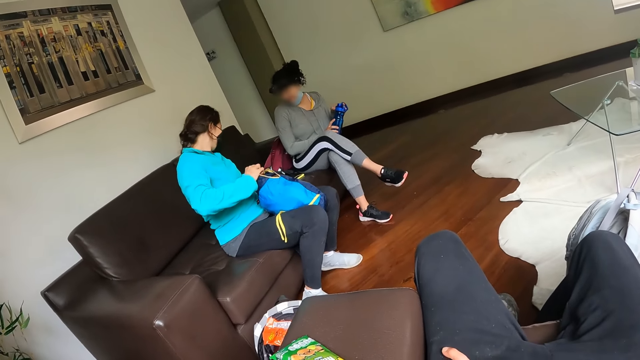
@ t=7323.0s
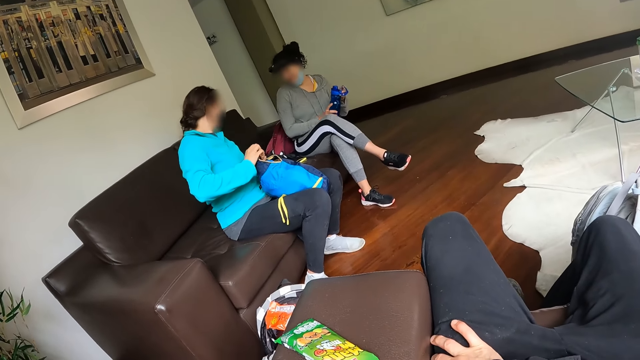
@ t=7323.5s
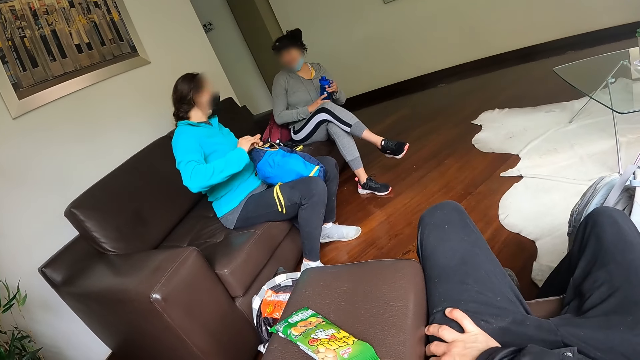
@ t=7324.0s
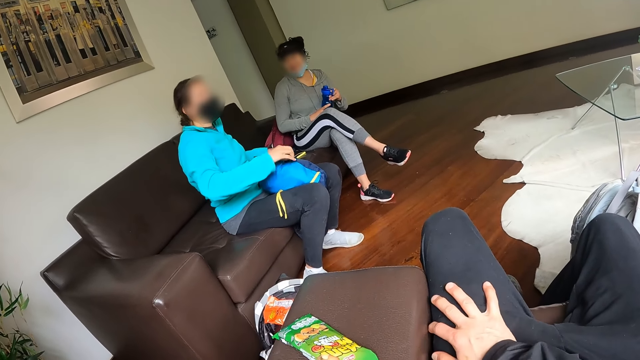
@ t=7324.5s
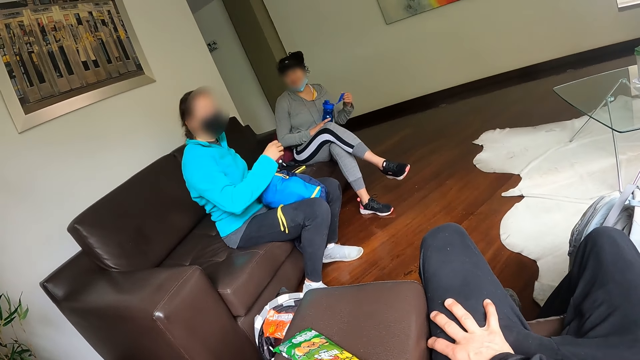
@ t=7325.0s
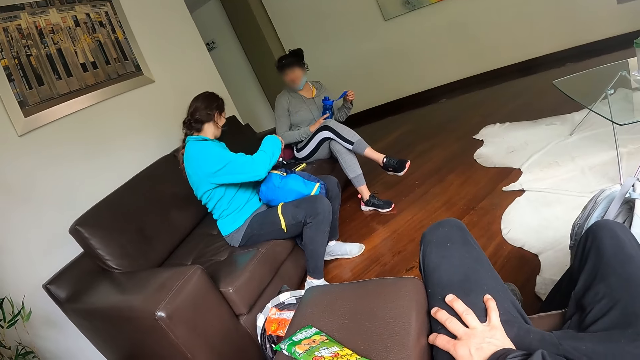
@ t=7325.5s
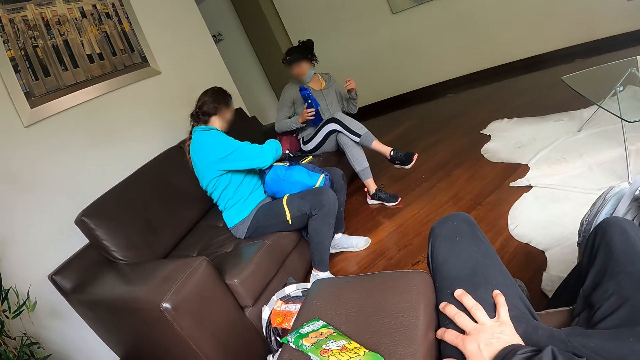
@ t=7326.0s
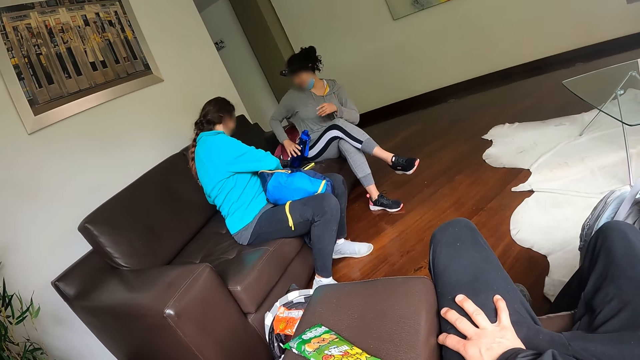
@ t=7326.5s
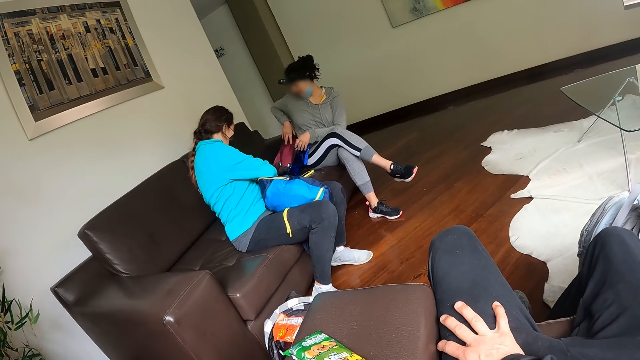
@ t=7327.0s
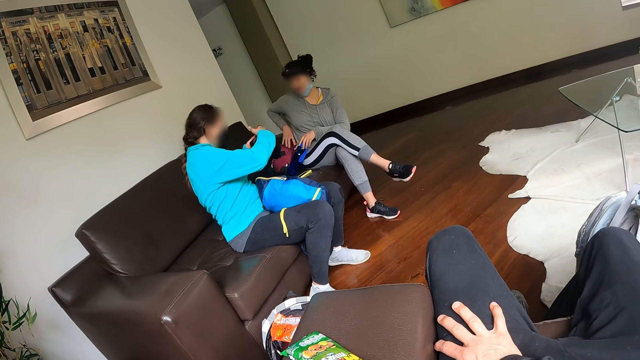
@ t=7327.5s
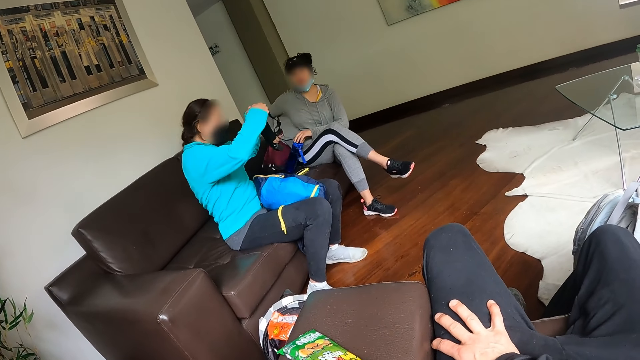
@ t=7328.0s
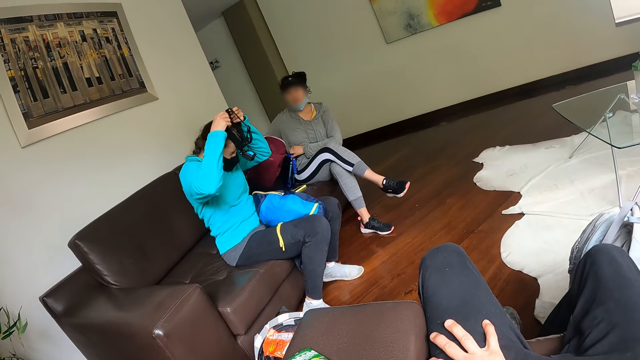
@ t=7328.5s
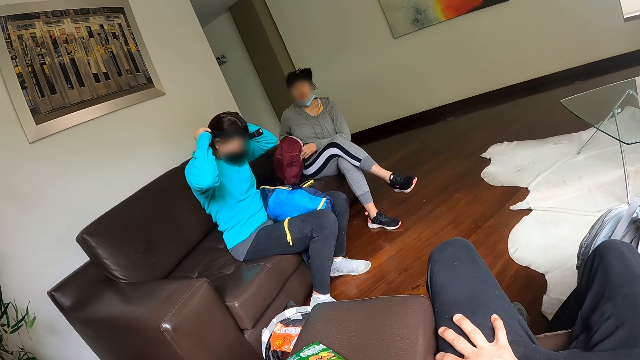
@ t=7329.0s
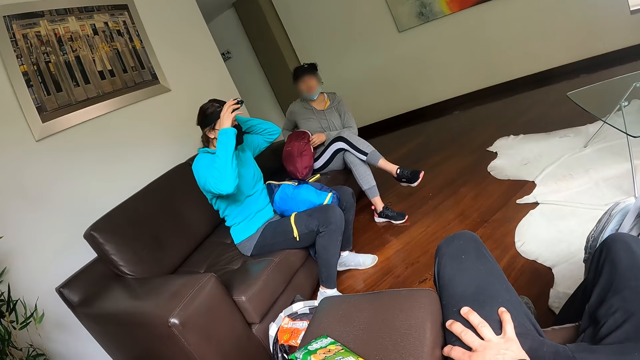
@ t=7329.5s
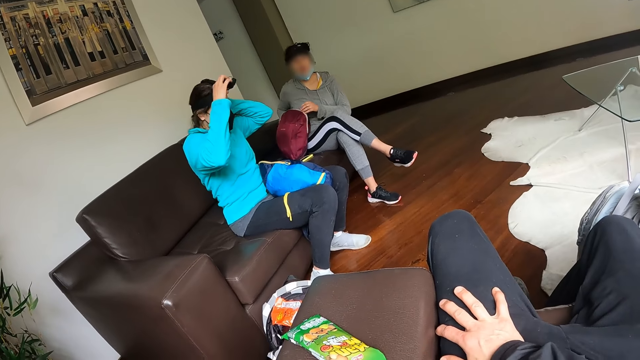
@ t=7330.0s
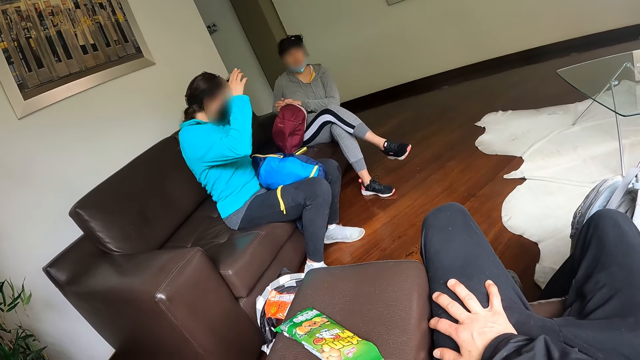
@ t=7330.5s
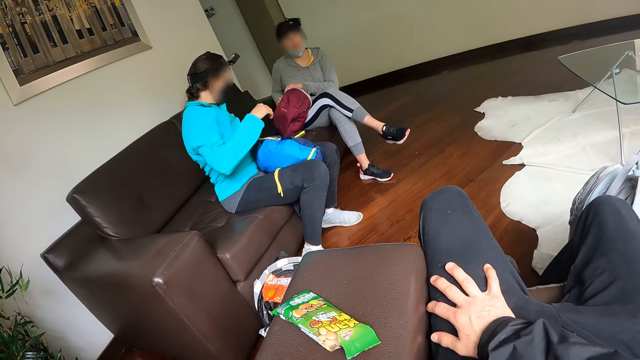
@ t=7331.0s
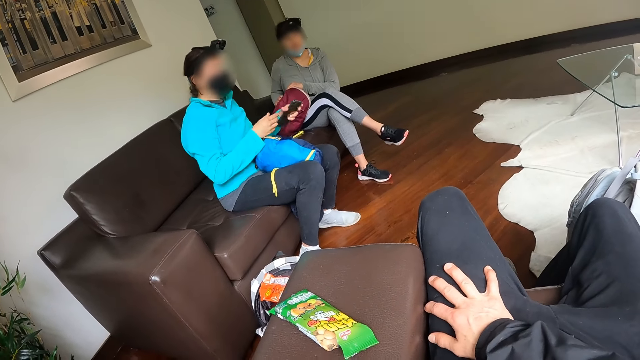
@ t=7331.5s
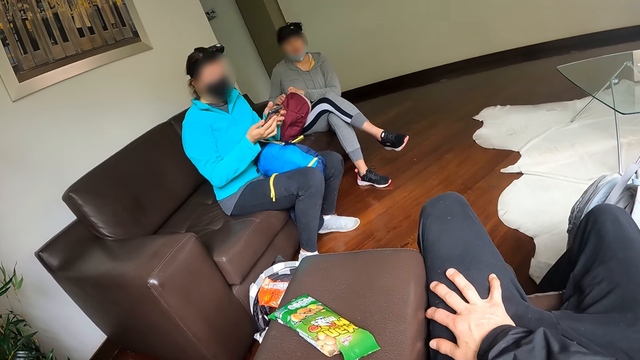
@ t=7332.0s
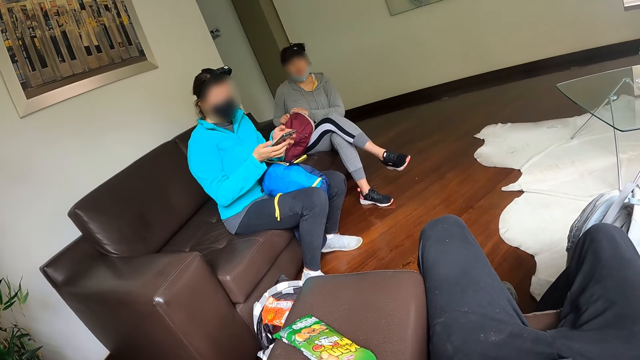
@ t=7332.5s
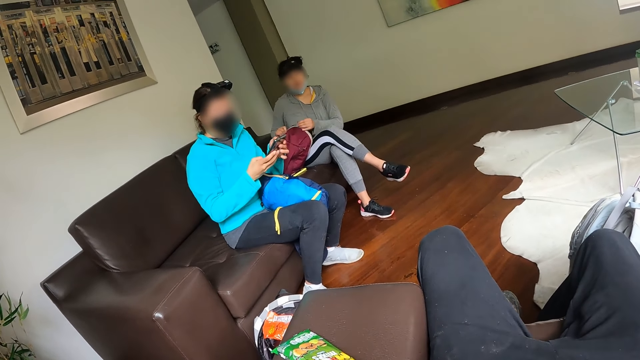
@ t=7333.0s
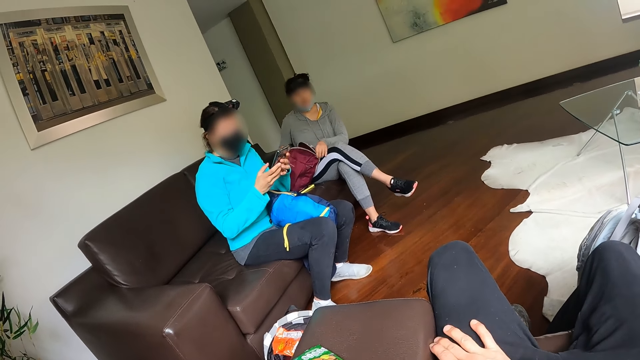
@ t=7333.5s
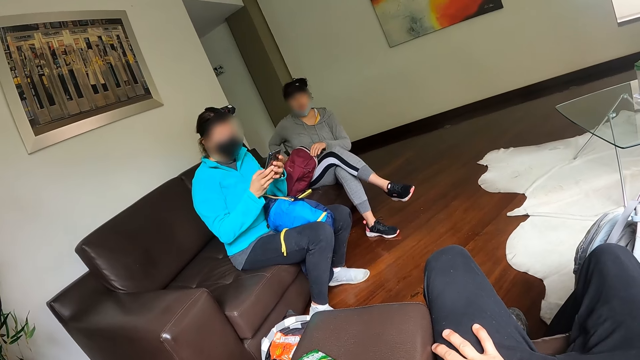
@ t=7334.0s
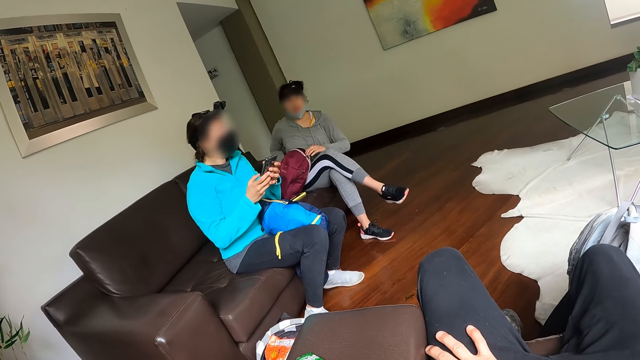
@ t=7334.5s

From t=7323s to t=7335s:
The camera wearer puts his hand on his lap. A woman zips the bag with her right hand. The camera wearer moves his right hand a little. Another woman drops the water bottle on a sofa with her right hand. The first woman picks up a camera from the sofa with her hands. The other woman picks up a bag from the sofa with her right hand. The first woman wears the camera on her head with her hands. The other woman unzips the bag with her hands. The first woman picks up a phone from the sofa with her left hand. The camera wearer removes his right hand from his lap. The first woman operates the phone with her hands. The camera wearer puts his hand on his lap.

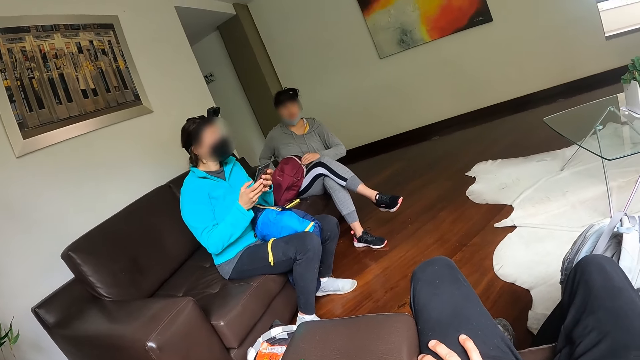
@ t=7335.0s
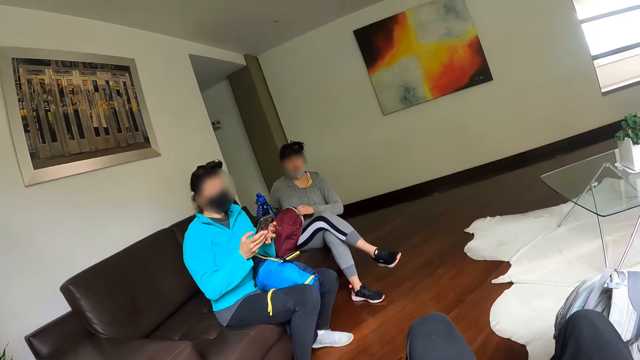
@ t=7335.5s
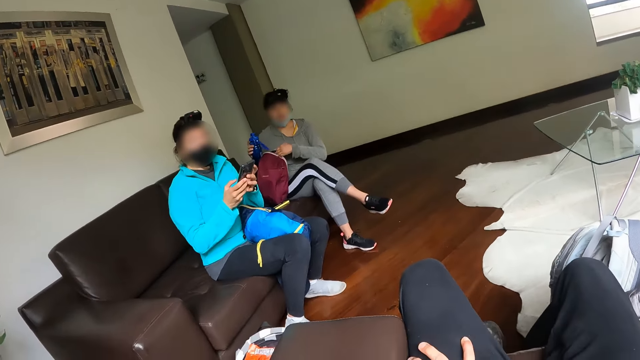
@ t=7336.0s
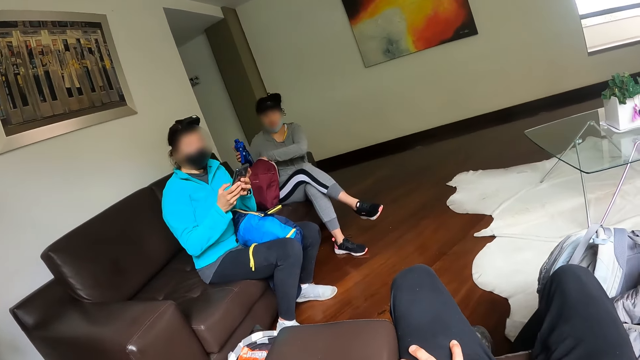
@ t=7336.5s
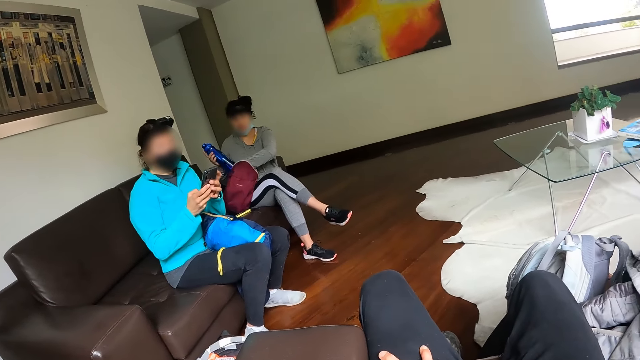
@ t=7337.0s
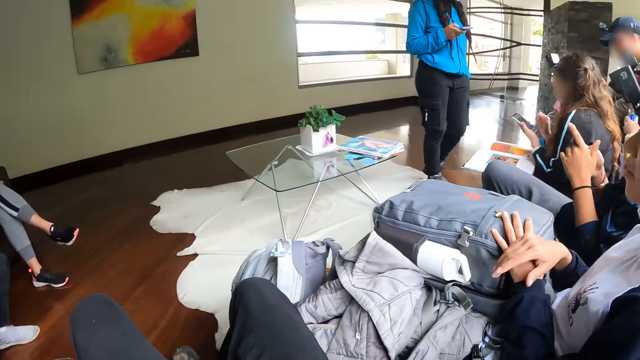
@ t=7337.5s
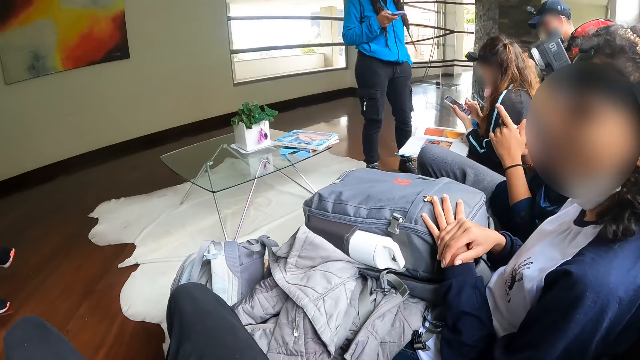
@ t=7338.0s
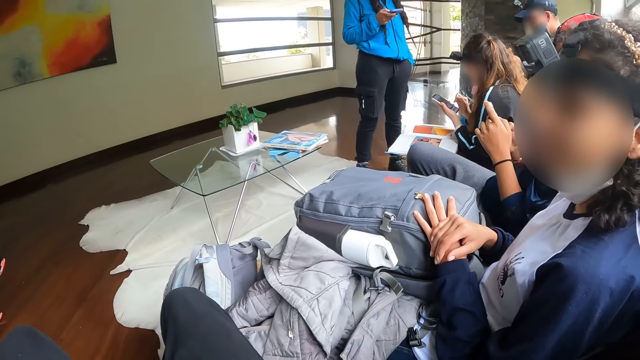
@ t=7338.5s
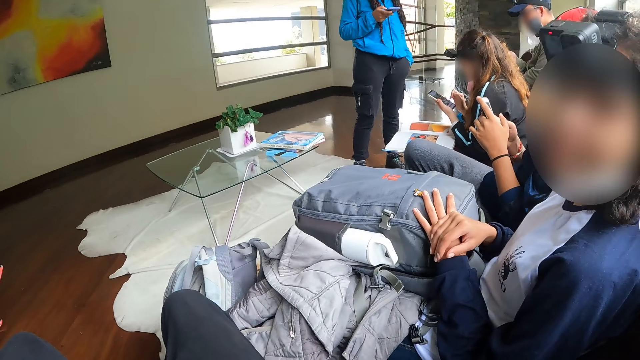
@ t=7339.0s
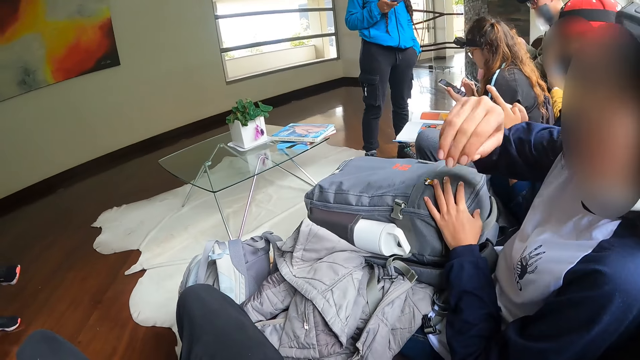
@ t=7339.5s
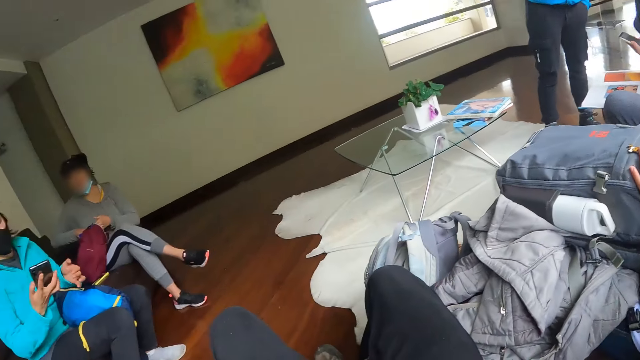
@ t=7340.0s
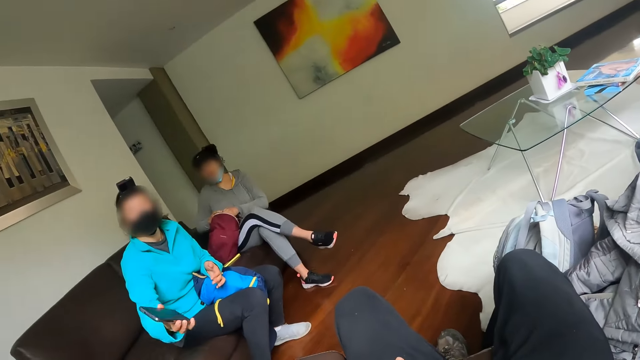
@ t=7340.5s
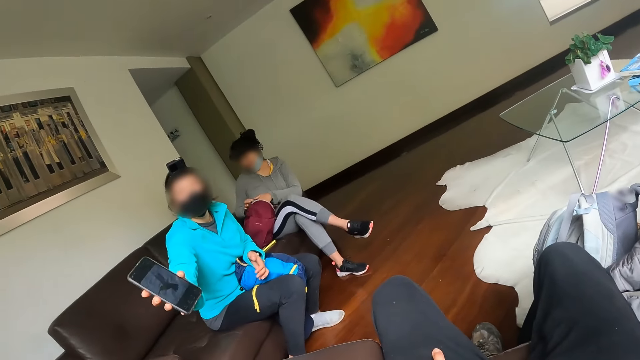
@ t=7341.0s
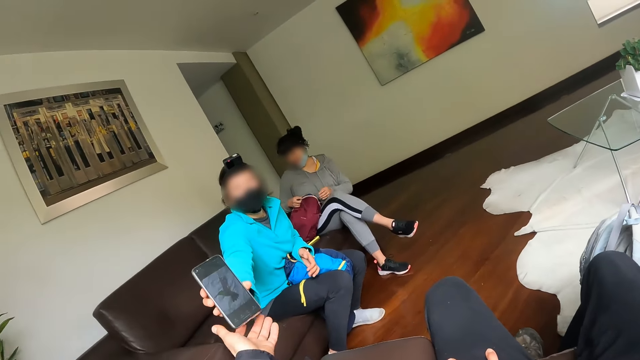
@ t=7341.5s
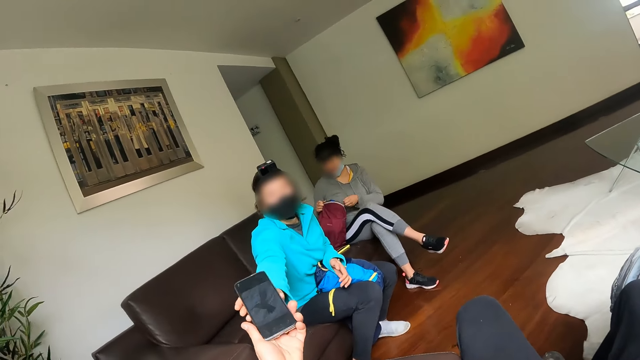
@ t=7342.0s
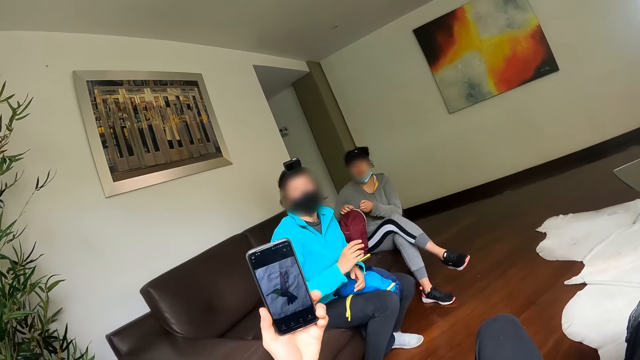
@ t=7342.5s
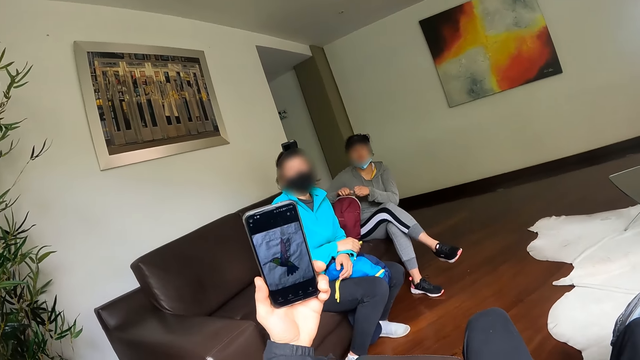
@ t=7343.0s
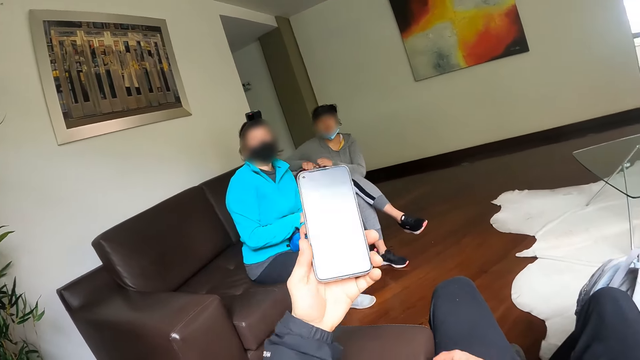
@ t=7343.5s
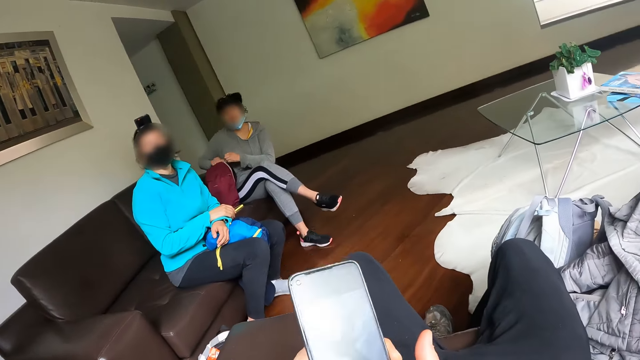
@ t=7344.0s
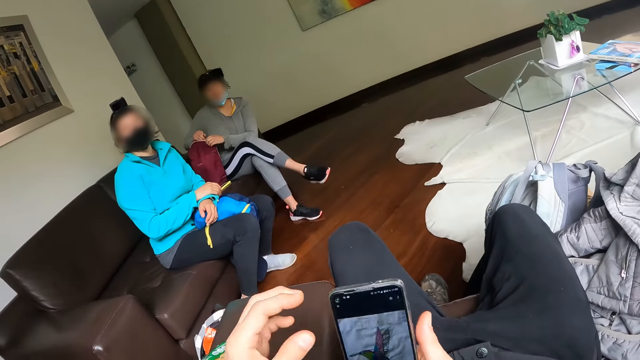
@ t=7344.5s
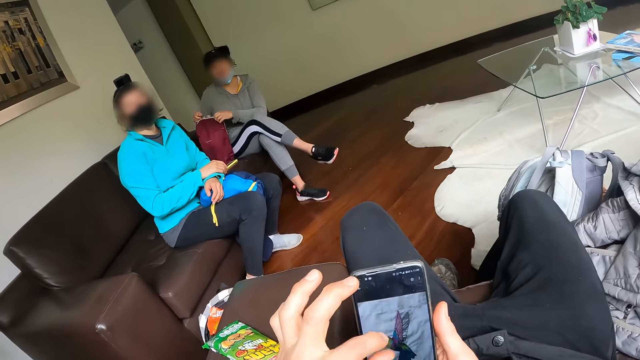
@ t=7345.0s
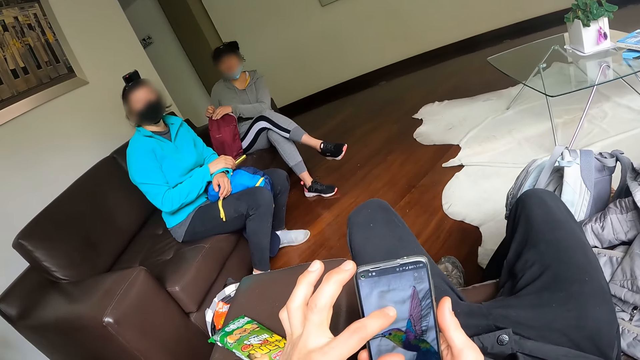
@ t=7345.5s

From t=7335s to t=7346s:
The camera wearer nods his head. A woman puts the water bottle into the bag with her right hand. The camera wearer looks to his right. He looks to his left. Another woman gives the phone to the camera wearer with her right hand. The camera wearer looks at a picture on the phone in his left hand. He touches the phone with both hands. He operates the phone with both hands. He zooms in the picture.
